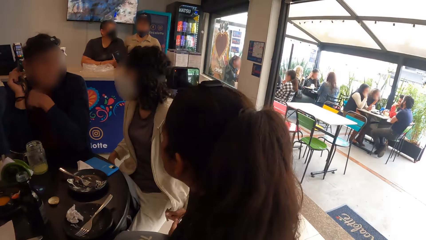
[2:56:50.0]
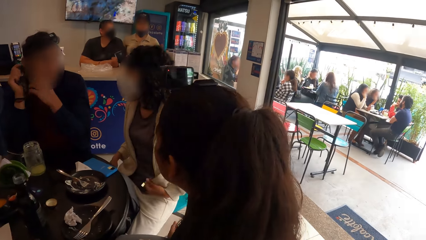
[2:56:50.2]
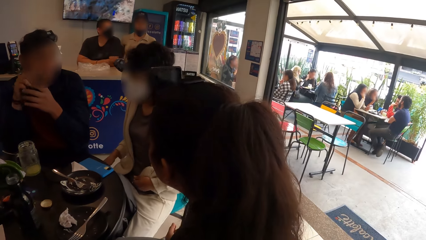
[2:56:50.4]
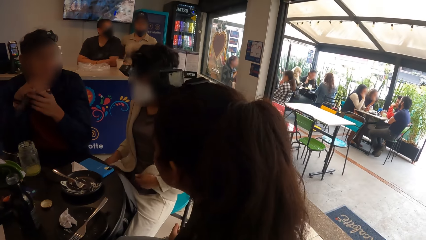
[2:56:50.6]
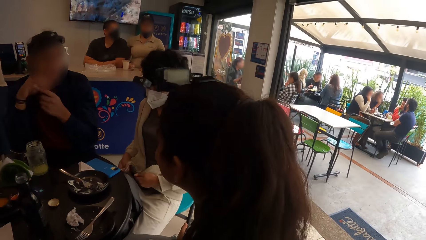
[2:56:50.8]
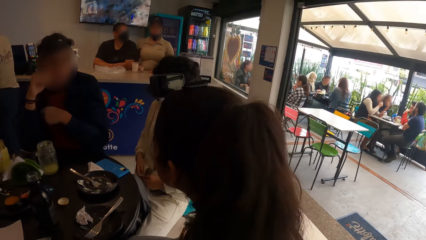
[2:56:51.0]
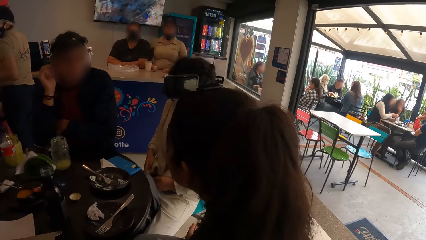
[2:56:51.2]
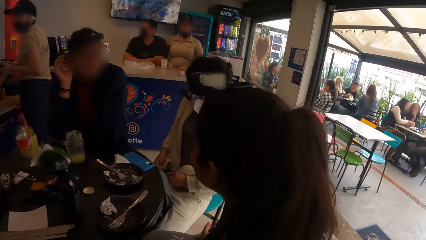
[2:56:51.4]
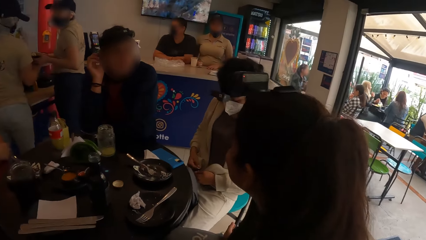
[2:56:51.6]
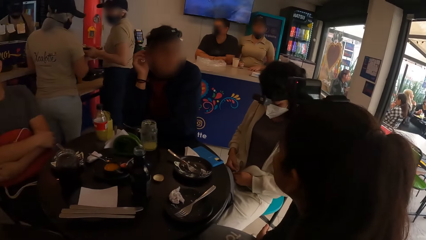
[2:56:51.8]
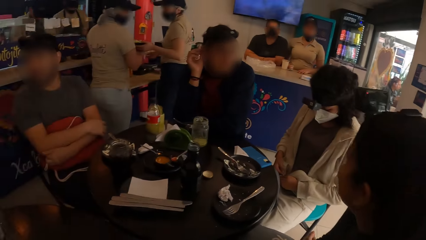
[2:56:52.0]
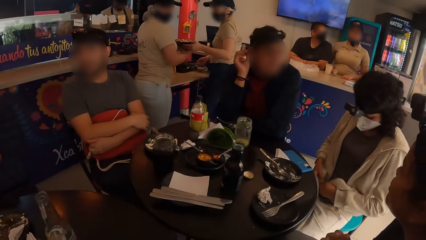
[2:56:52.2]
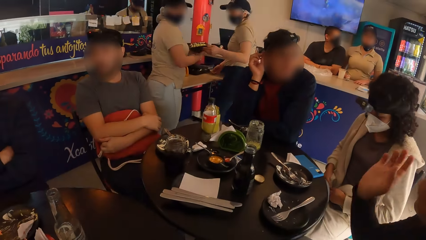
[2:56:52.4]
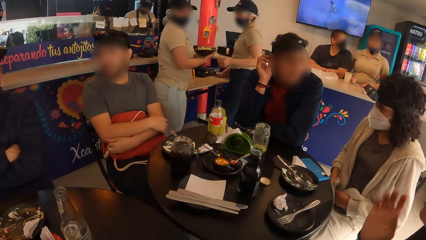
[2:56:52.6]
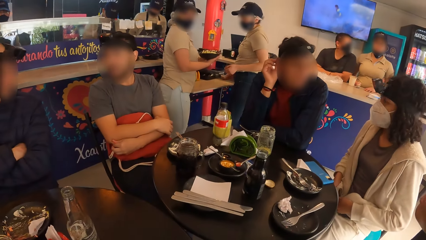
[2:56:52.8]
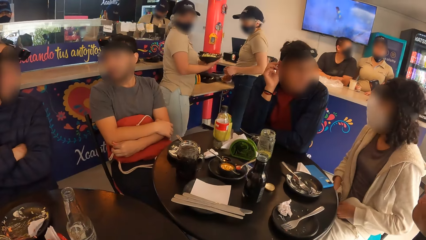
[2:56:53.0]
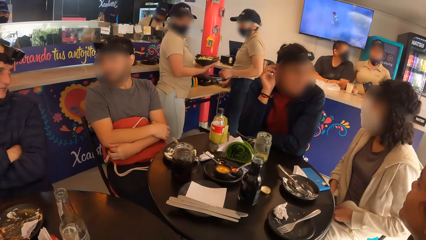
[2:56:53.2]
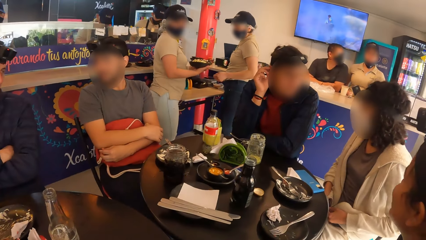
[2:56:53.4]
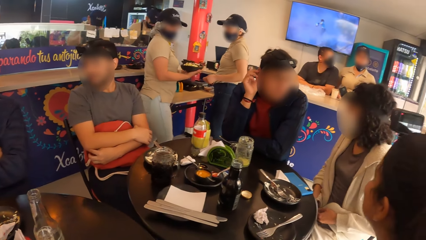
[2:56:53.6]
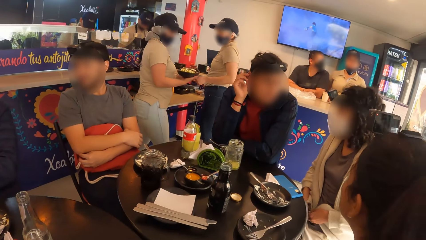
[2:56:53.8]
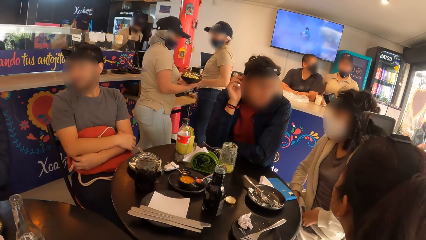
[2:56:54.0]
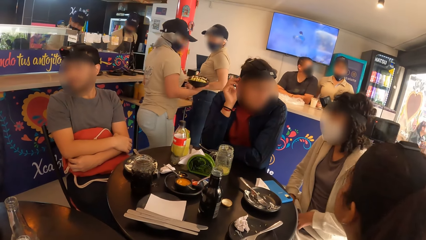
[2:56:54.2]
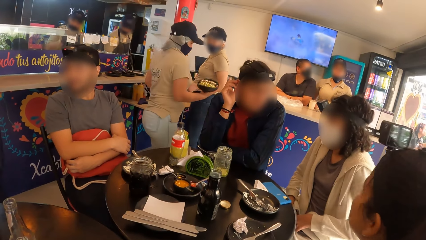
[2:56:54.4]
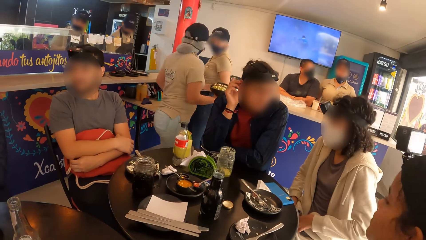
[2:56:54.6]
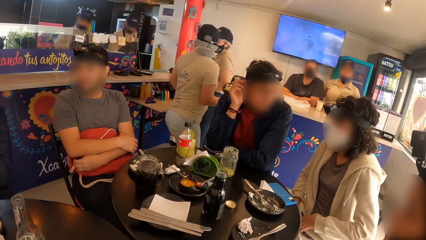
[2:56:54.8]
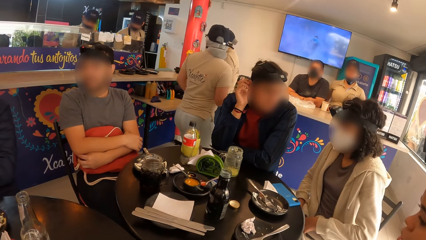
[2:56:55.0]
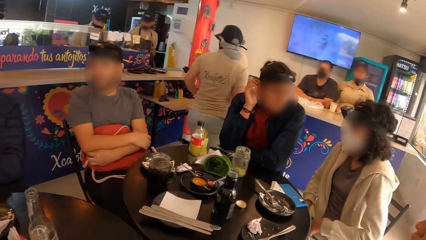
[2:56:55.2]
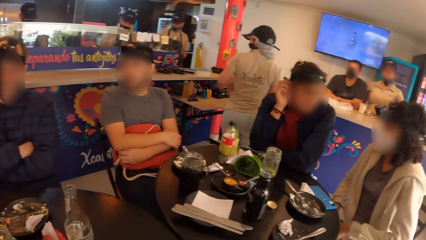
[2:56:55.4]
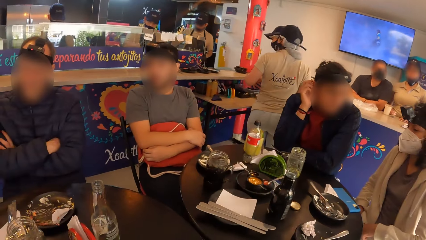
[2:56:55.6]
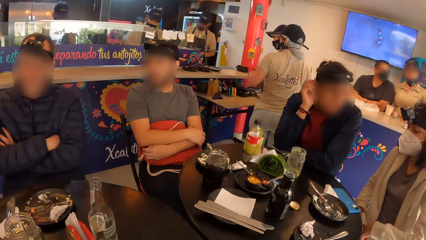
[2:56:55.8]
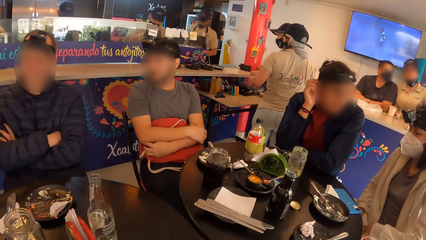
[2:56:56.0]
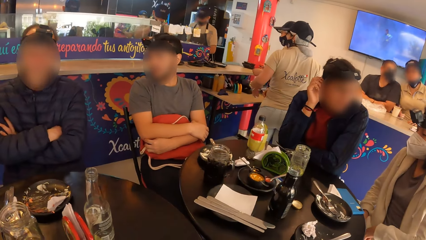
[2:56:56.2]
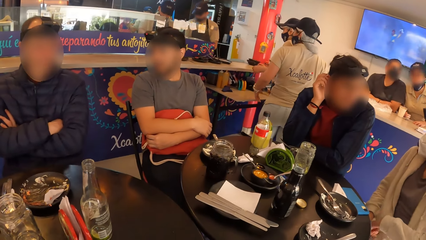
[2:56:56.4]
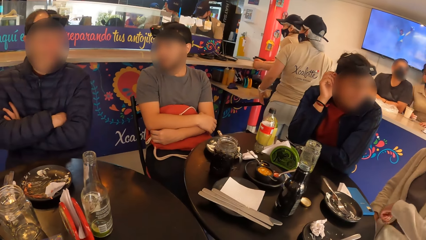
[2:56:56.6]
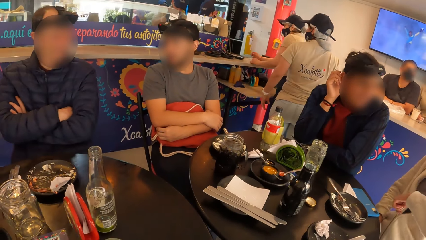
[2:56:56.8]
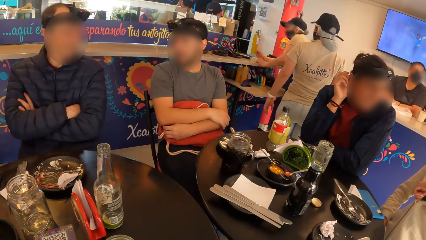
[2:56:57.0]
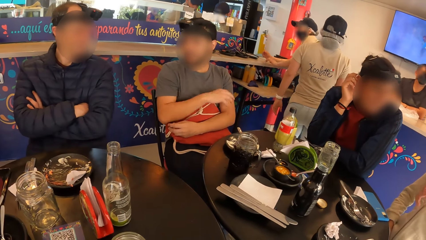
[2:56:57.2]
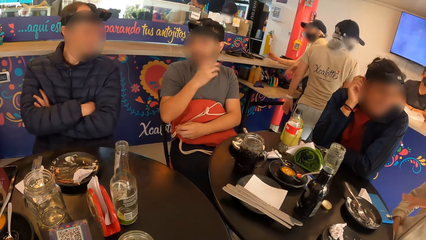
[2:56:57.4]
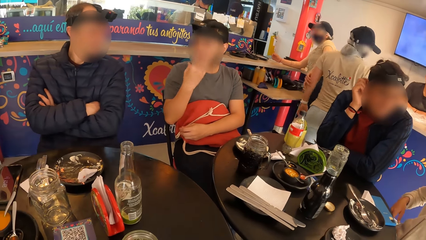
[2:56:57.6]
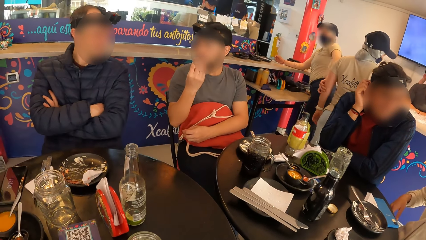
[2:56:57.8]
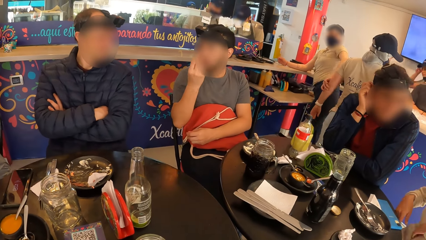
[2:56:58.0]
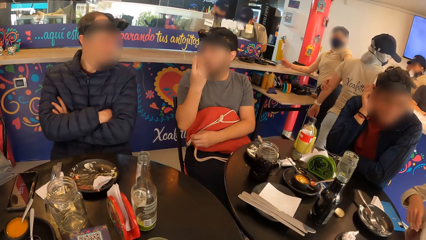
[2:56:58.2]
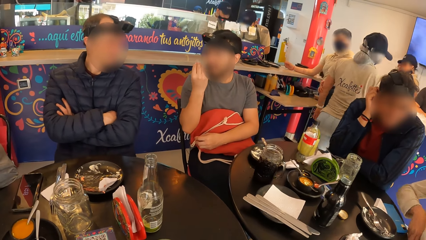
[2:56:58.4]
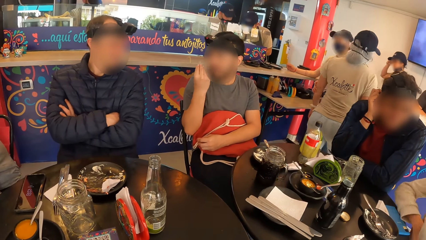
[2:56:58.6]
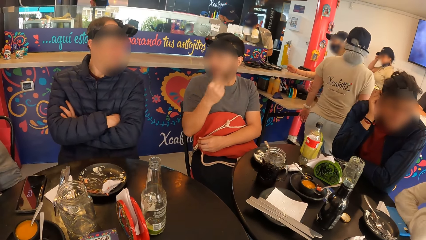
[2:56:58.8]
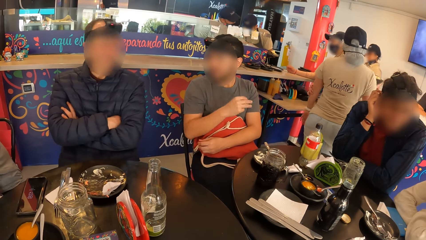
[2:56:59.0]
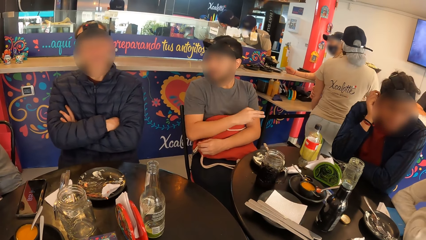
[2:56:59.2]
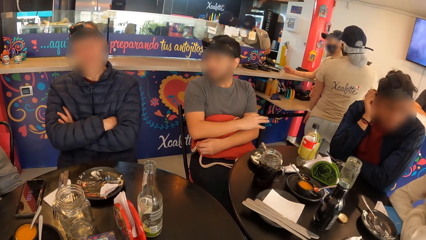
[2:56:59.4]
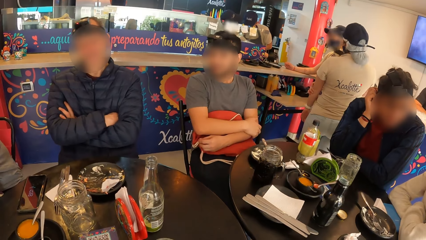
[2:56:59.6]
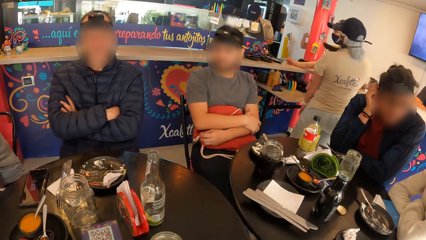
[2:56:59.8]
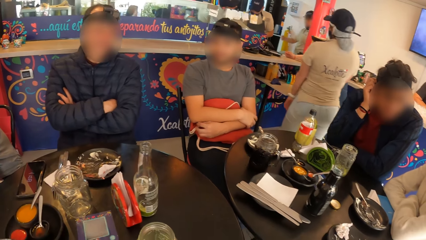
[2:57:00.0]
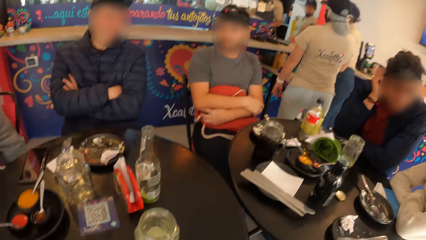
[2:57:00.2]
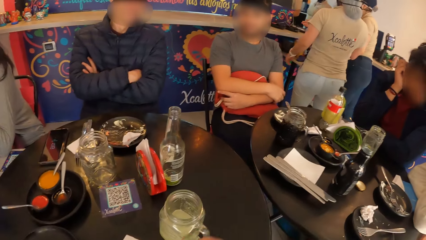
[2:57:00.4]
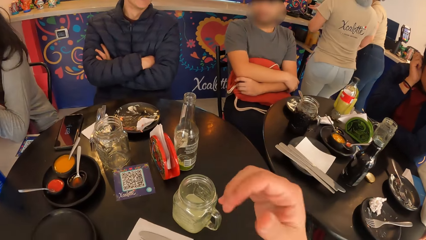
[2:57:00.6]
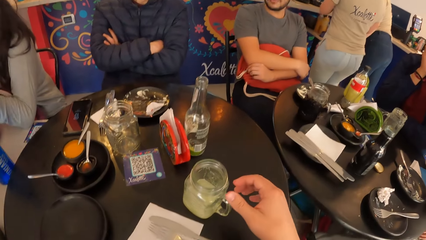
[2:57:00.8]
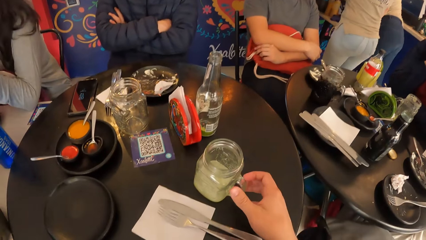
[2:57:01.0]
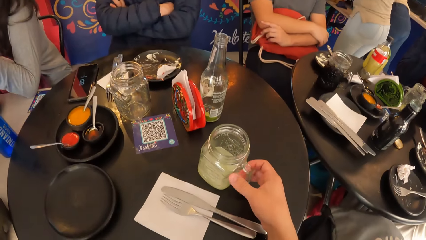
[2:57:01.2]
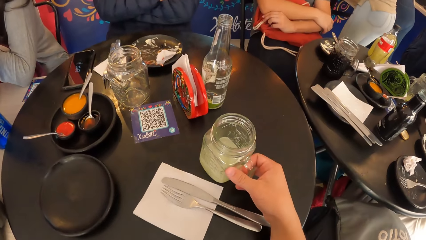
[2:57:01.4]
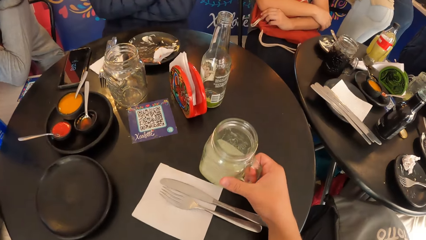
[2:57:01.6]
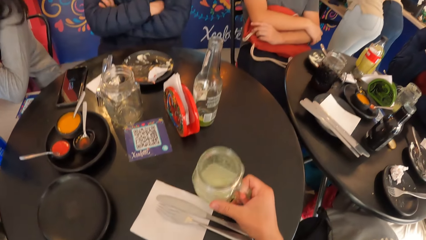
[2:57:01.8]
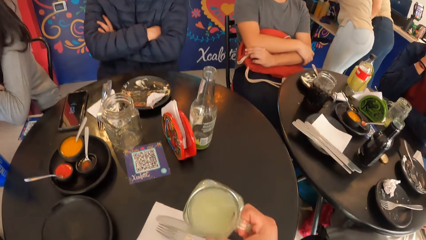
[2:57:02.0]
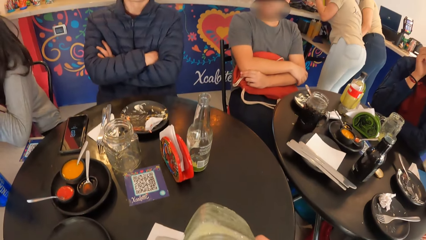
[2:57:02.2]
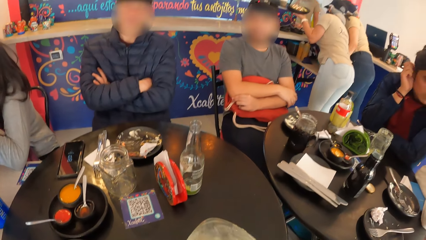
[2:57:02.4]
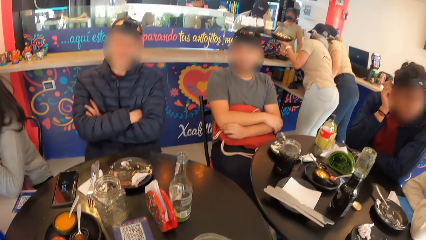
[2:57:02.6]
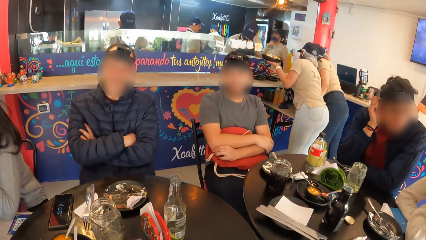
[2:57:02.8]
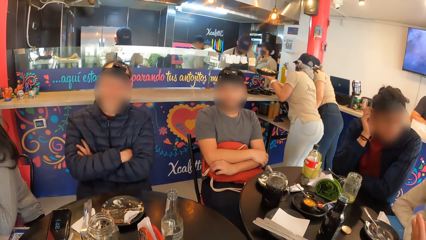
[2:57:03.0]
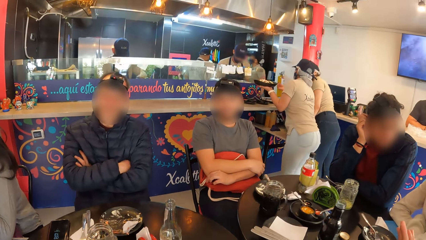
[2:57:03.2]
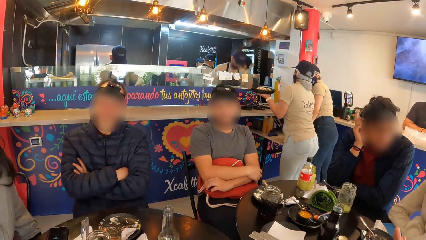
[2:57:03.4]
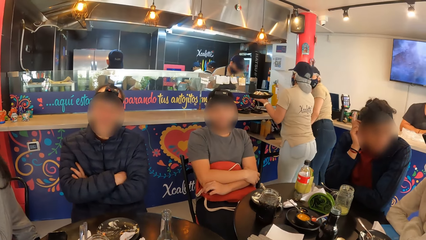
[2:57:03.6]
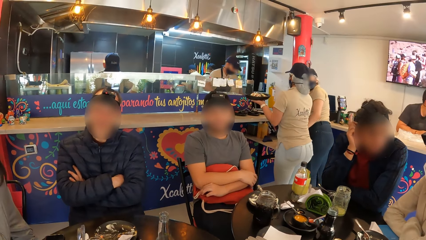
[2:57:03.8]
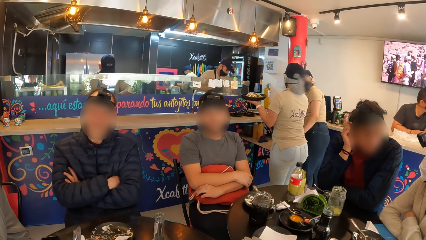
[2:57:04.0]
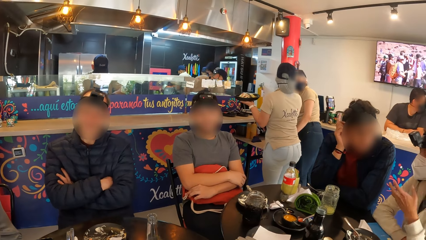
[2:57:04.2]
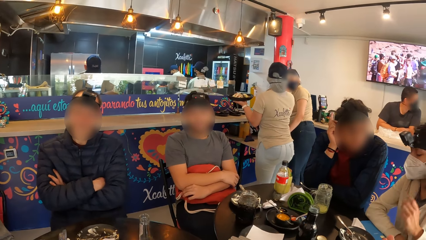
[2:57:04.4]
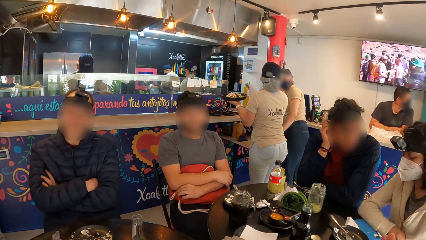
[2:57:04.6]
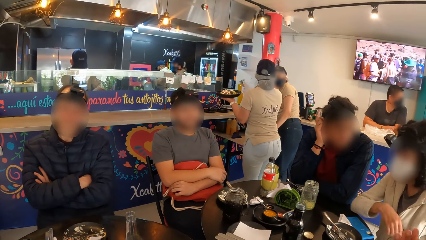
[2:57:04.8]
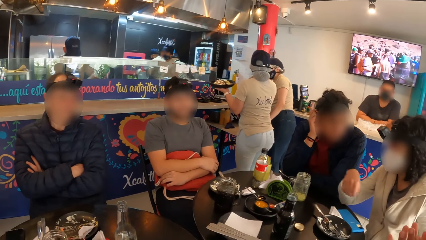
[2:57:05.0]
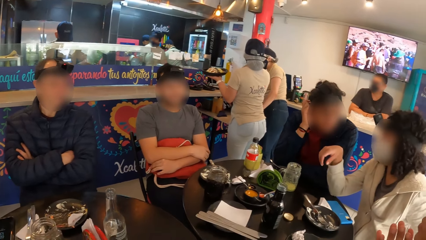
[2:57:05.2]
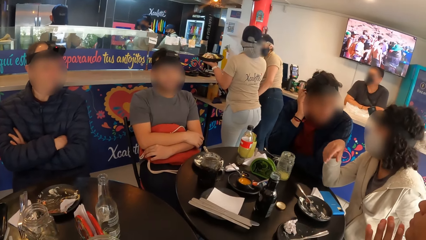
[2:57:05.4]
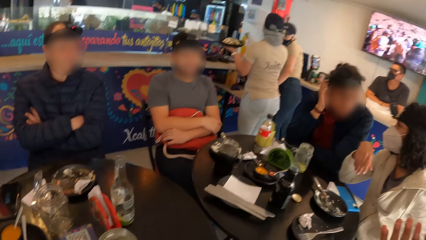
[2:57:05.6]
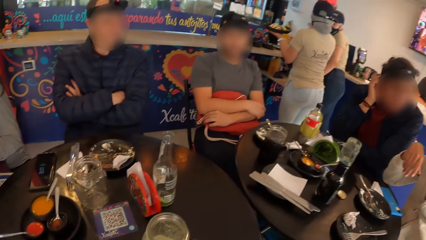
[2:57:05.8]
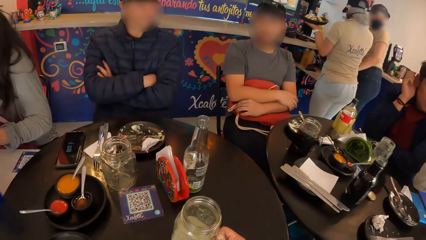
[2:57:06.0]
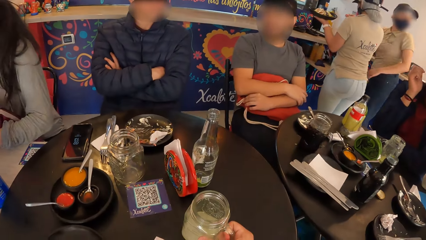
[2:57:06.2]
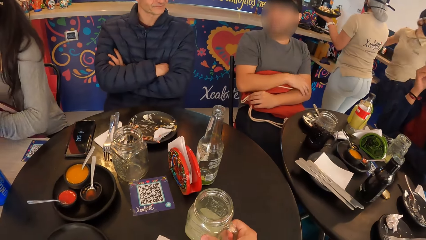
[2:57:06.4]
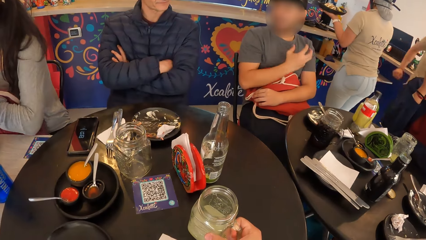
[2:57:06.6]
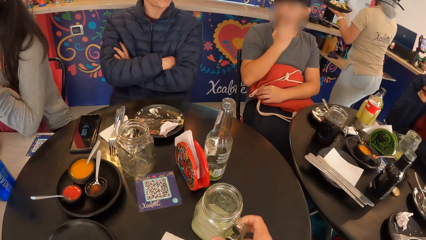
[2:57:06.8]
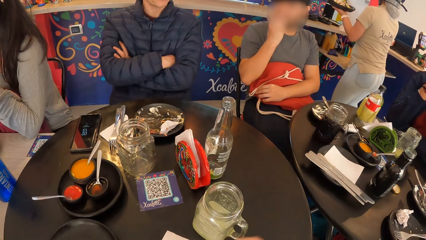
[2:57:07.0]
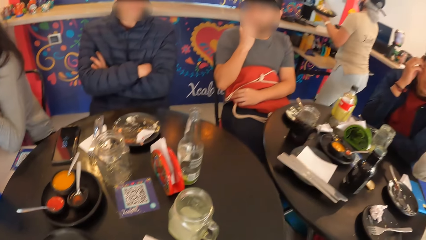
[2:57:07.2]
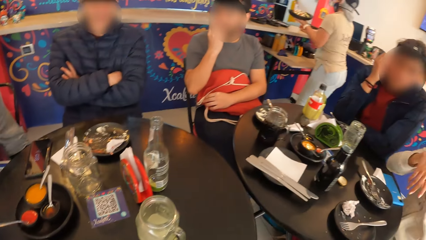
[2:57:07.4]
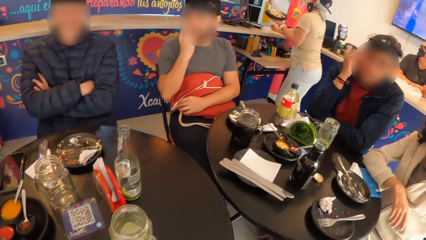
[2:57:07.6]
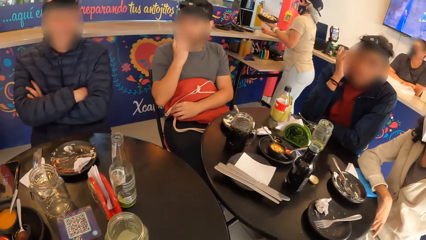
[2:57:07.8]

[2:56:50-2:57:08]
A lady interacts with a man. A waiter passes a plate to another waiter with her left hand. A woman interacts with the other waiter. The camera wearer looks around a restaurant. The man interacts with the lady. The first waiter places her right hand on the counter. The first waiter interacts with the other waiter. Another man interacts with a third man. The camera wearer picks up a cup or jar from the table. She drinks milk from the jar on the table with her right hand. She looks around the restaurant. She drops the jar on the table with her right hand.
